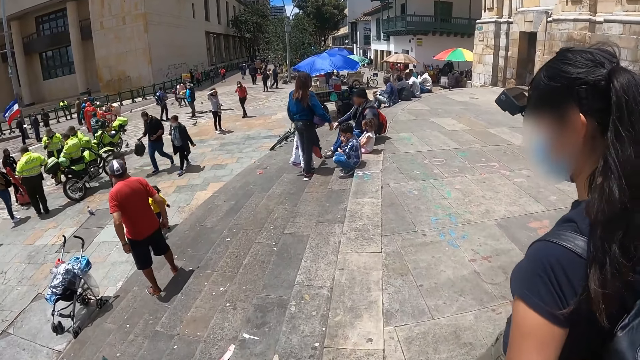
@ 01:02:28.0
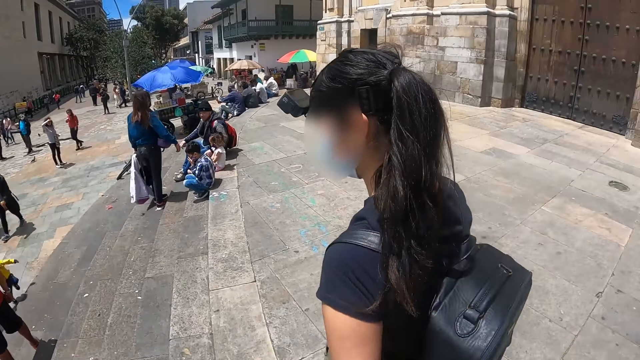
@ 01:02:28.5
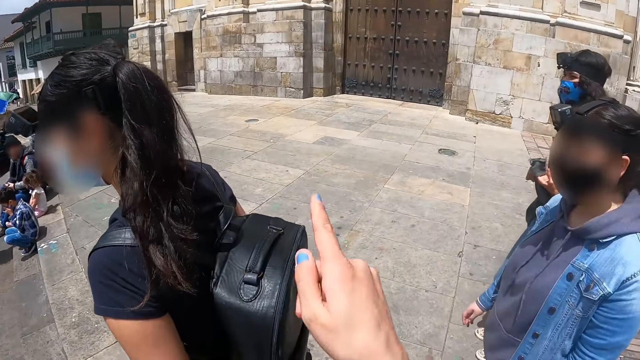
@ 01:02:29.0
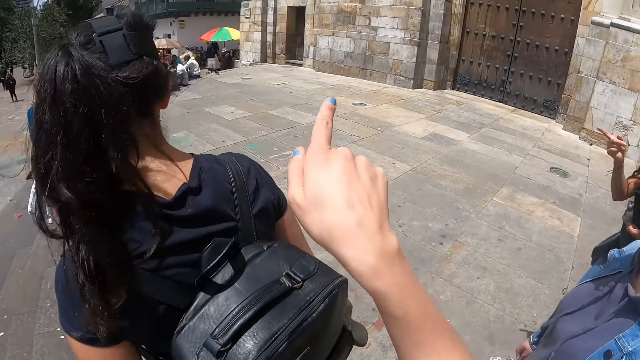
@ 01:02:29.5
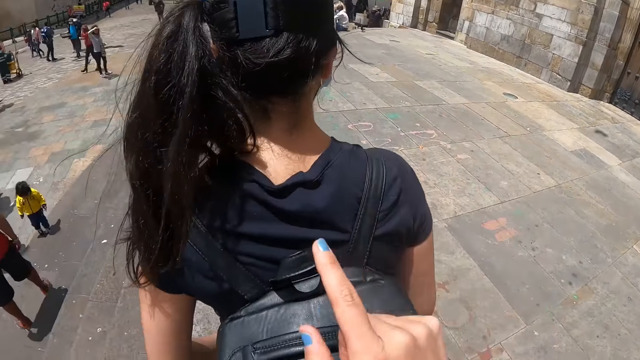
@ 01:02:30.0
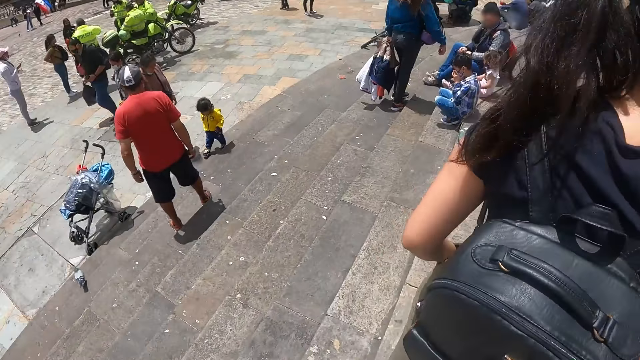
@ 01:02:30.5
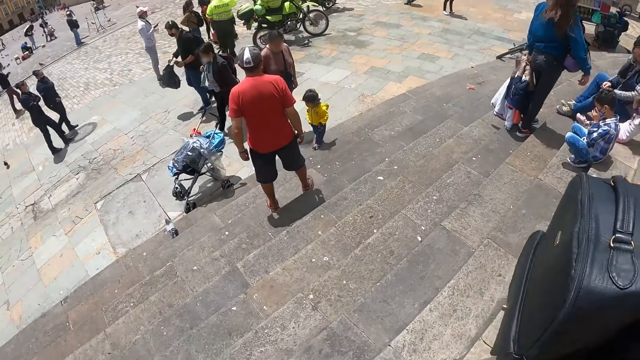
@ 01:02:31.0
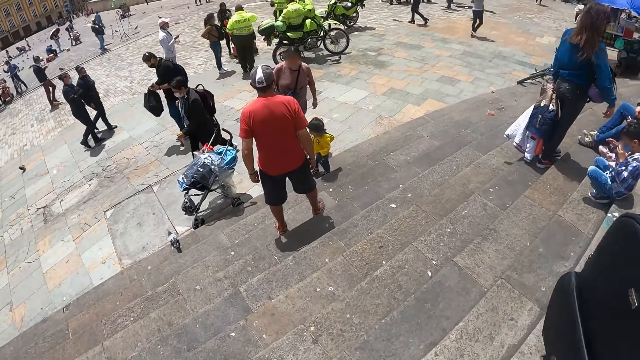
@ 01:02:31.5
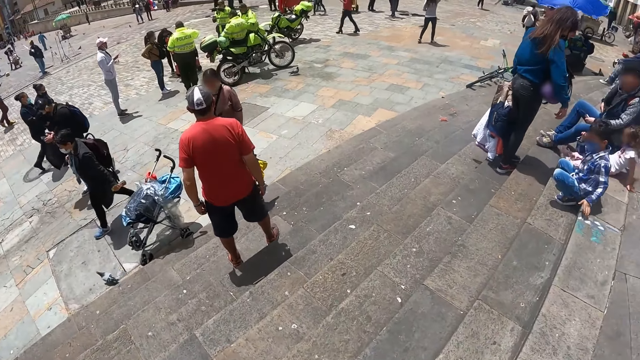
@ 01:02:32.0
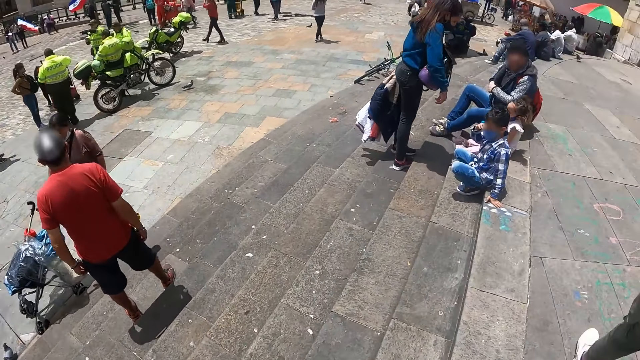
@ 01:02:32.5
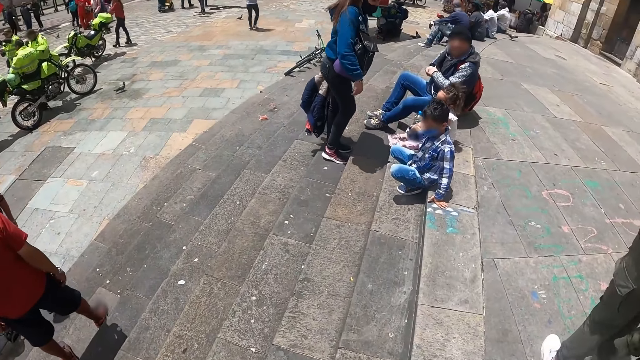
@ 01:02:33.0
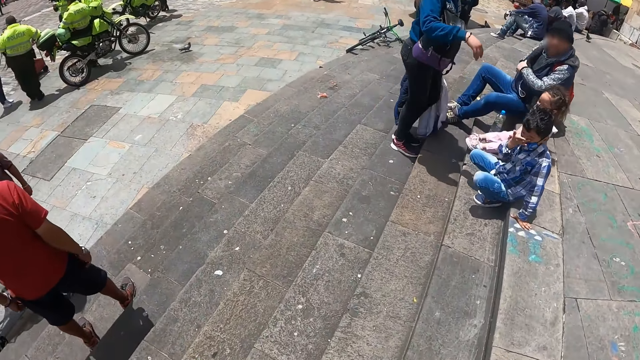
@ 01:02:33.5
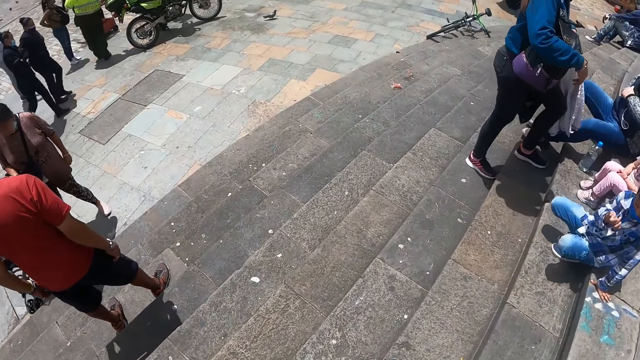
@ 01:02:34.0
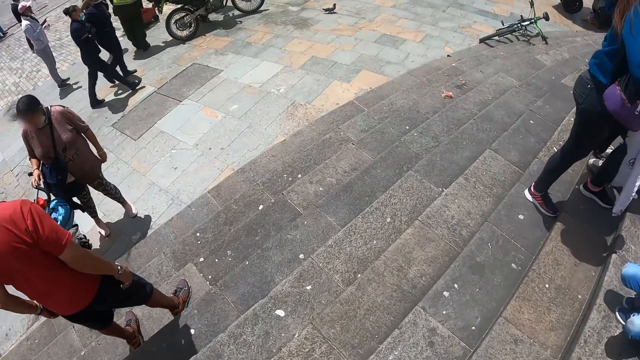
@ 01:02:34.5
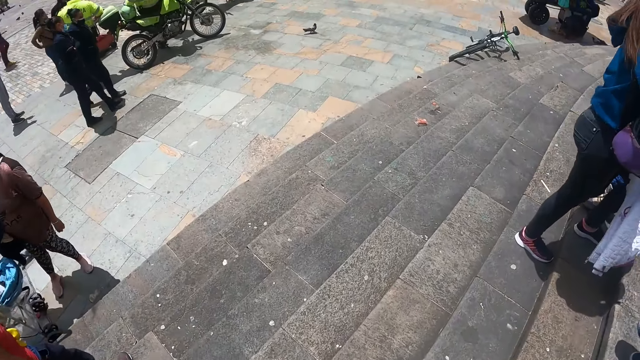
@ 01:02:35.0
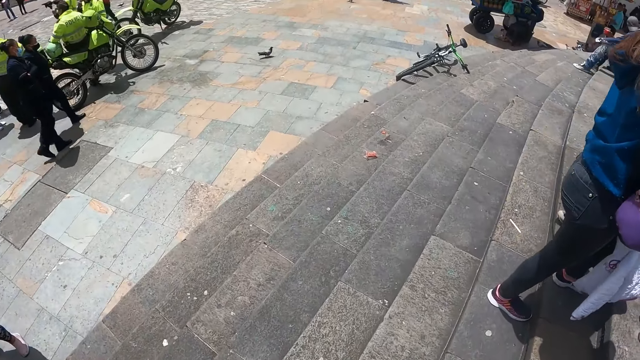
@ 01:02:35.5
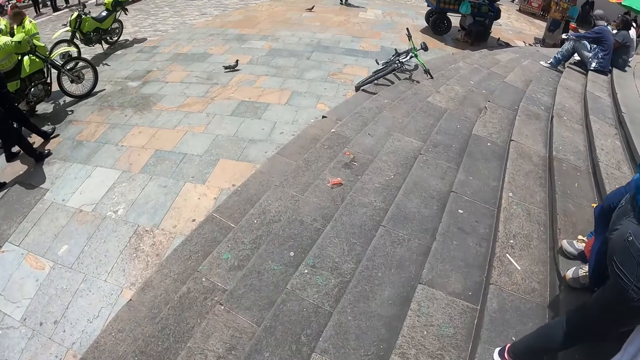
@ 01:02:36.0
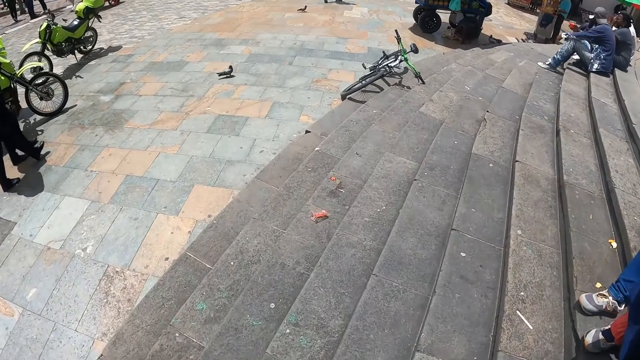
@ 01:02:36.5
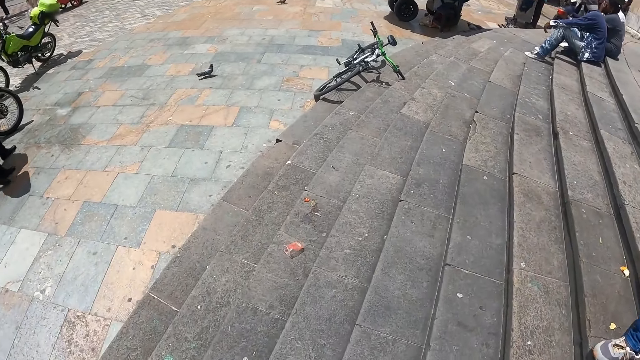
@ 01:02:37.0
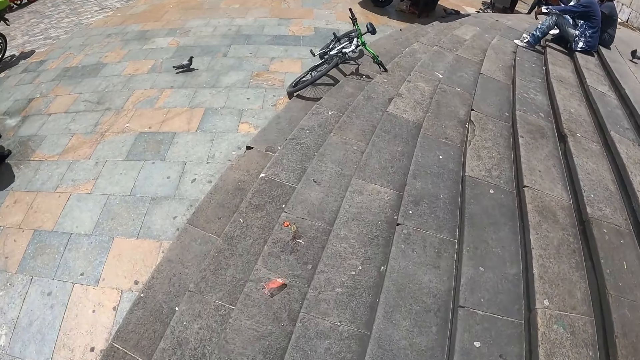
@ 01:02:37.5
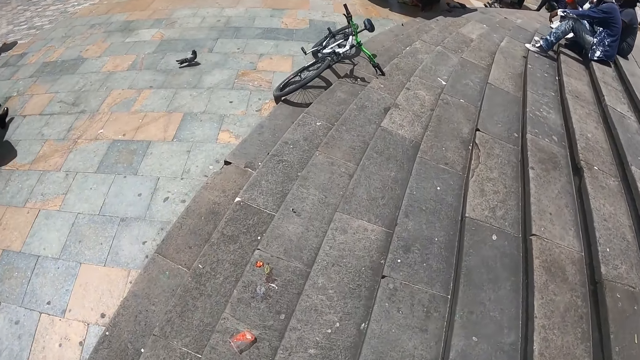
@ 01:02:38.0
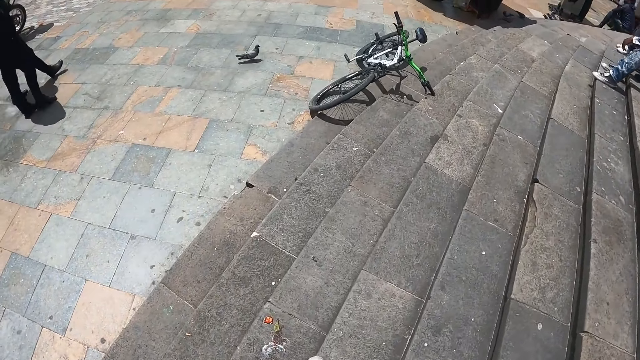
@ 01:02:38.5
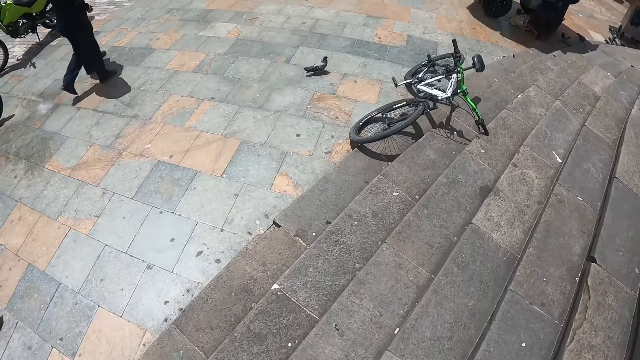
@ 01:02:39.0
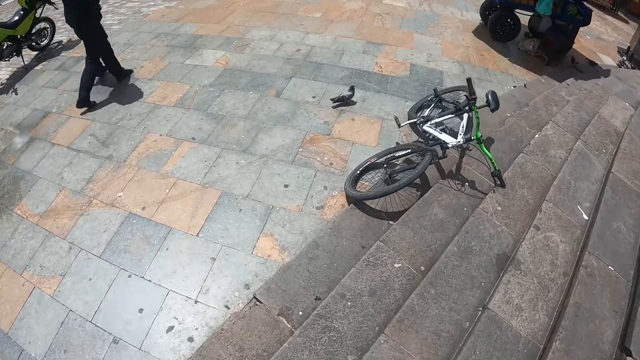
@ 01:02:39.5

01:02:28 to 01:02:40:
The camera wearer moves the hand. They walk down the stairs.

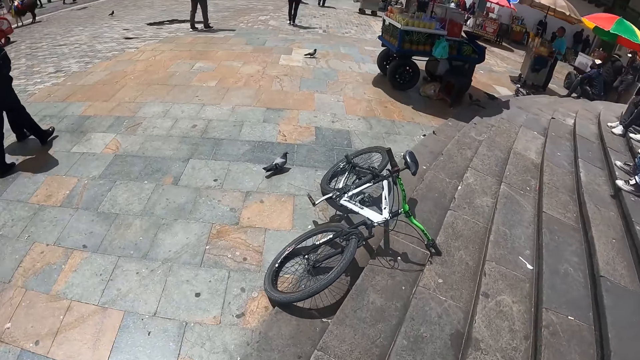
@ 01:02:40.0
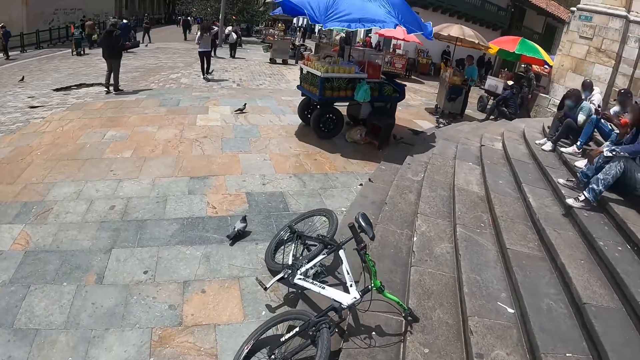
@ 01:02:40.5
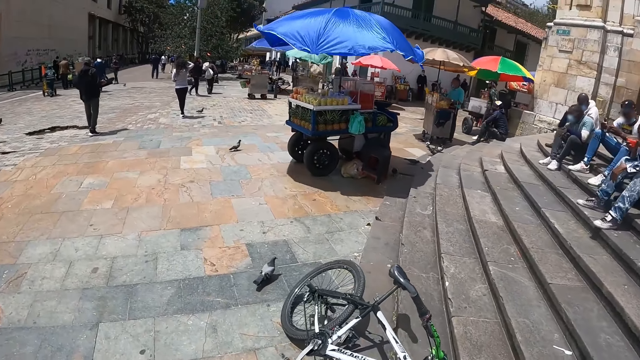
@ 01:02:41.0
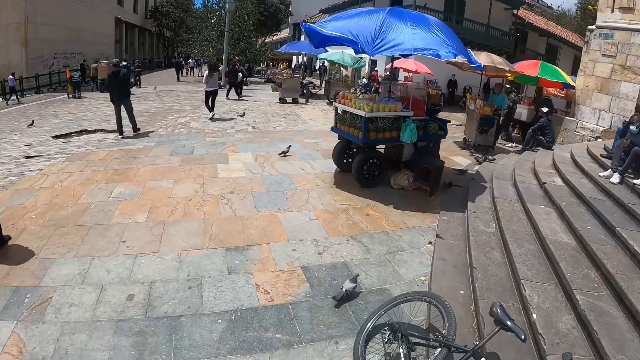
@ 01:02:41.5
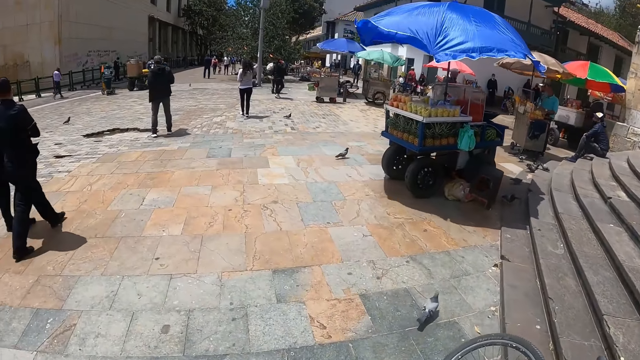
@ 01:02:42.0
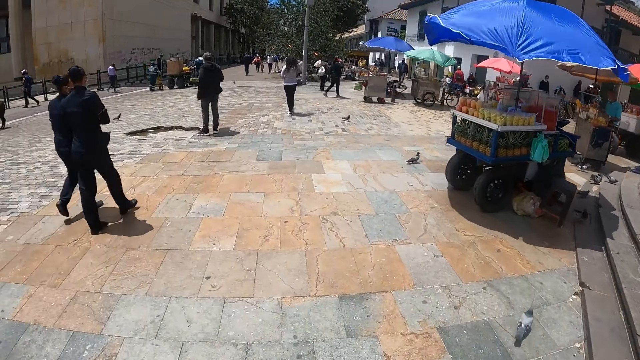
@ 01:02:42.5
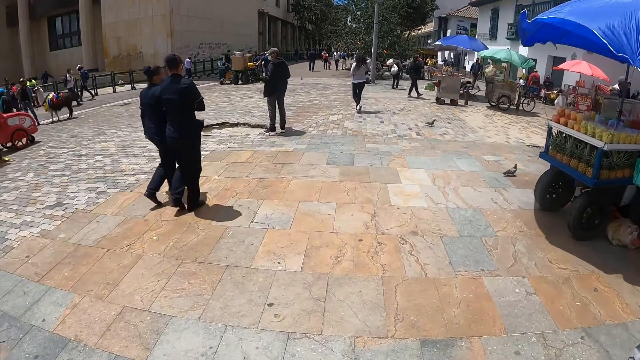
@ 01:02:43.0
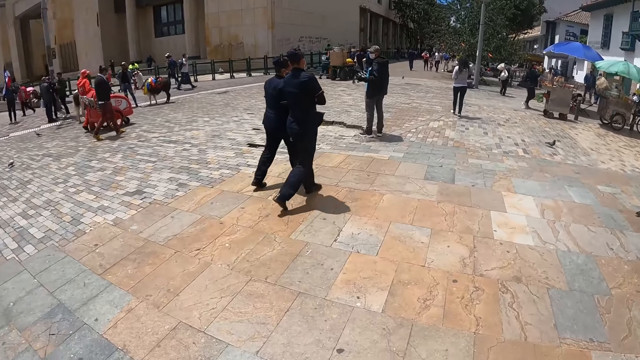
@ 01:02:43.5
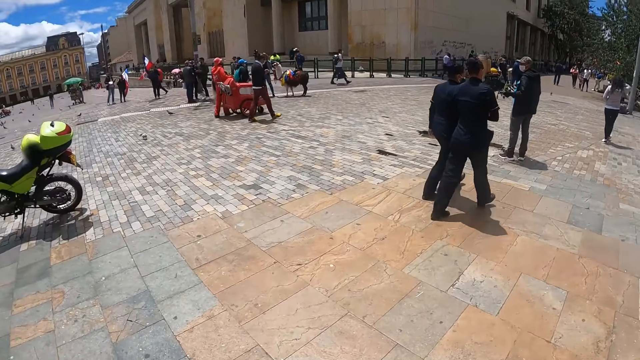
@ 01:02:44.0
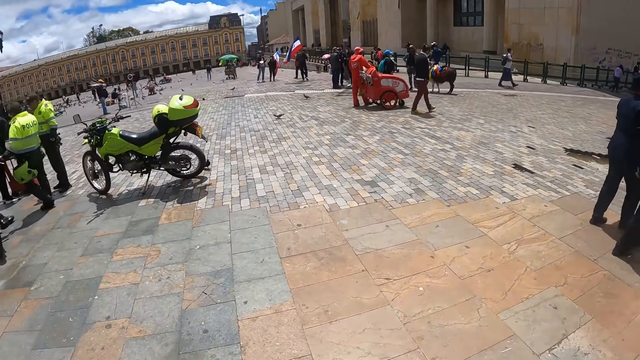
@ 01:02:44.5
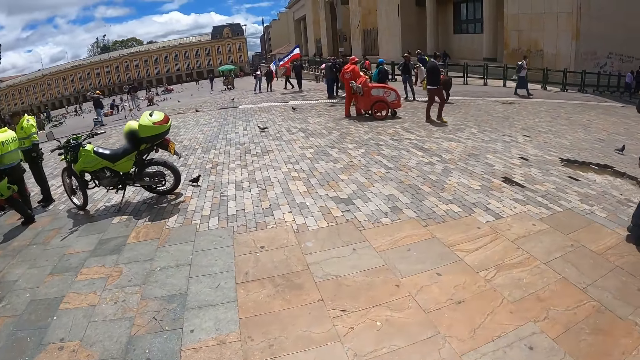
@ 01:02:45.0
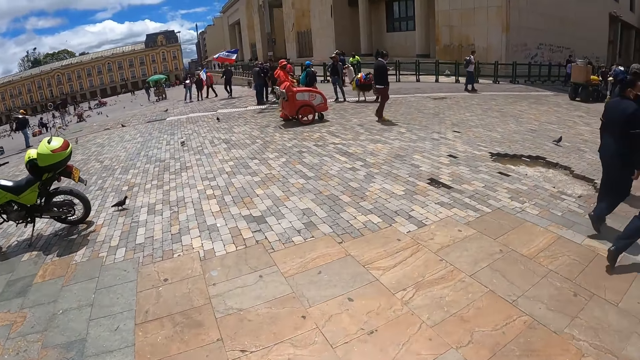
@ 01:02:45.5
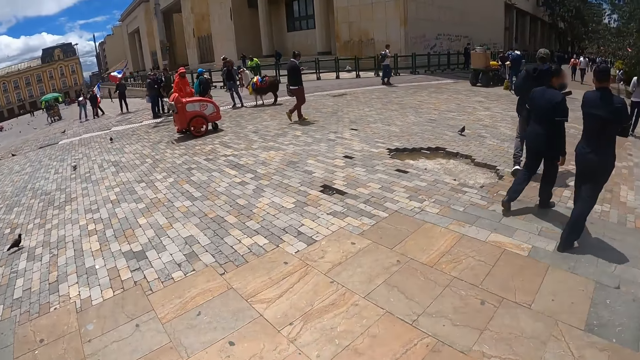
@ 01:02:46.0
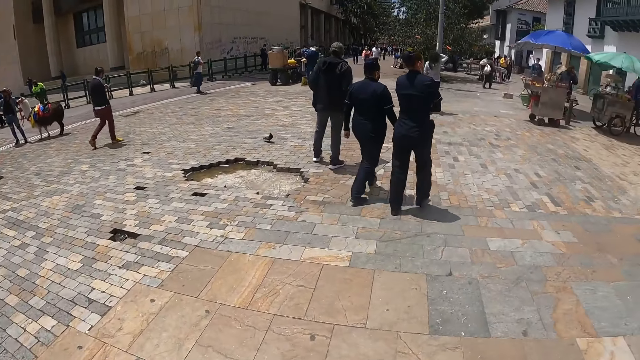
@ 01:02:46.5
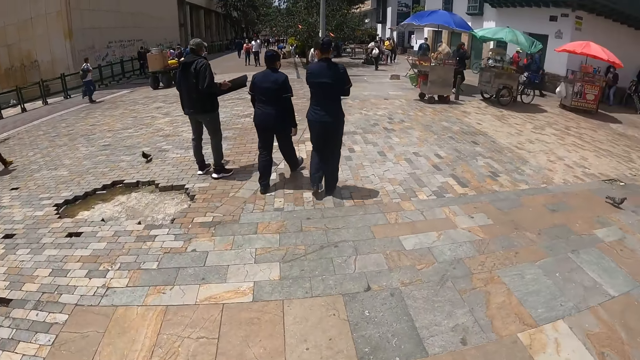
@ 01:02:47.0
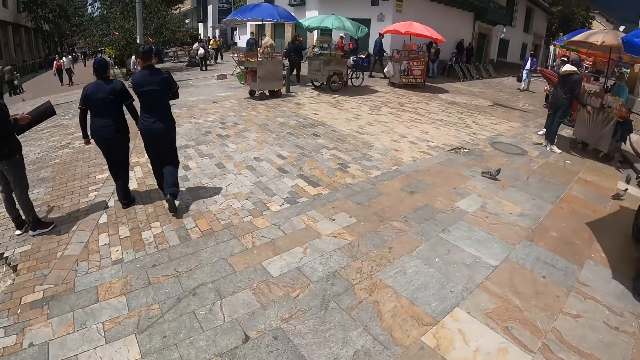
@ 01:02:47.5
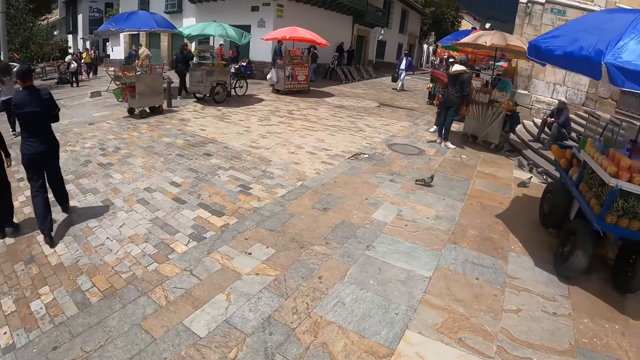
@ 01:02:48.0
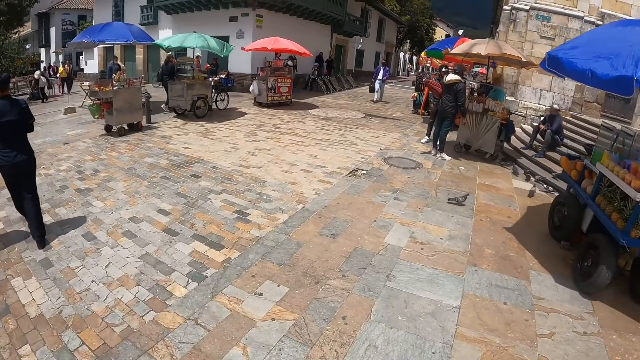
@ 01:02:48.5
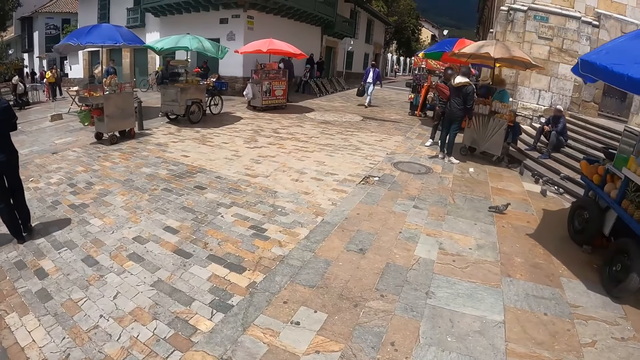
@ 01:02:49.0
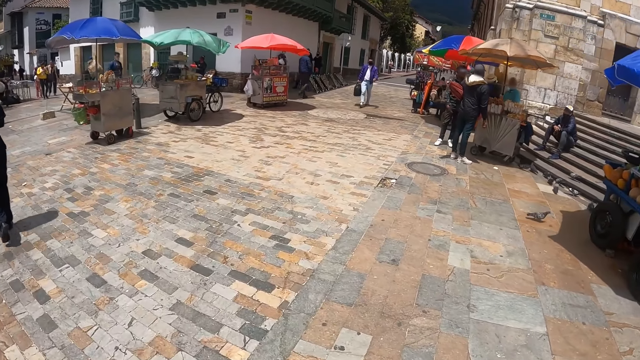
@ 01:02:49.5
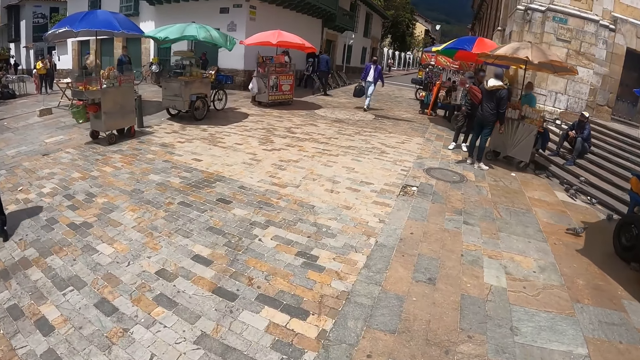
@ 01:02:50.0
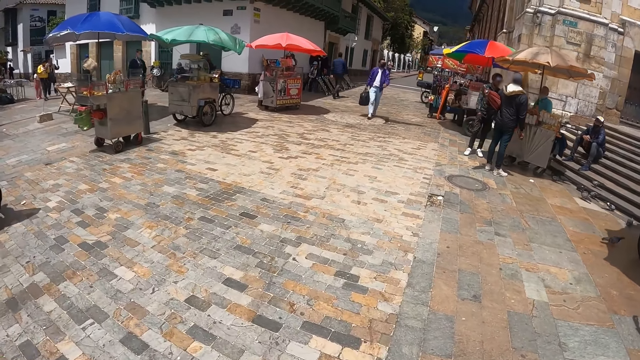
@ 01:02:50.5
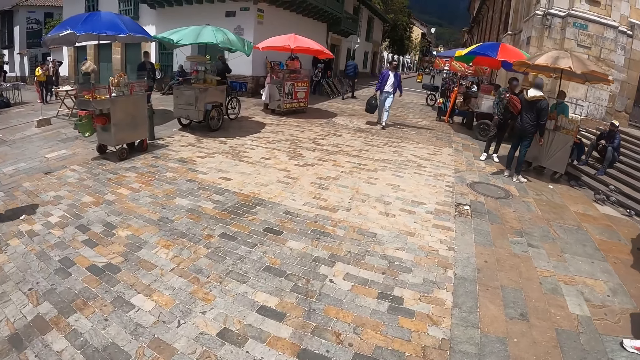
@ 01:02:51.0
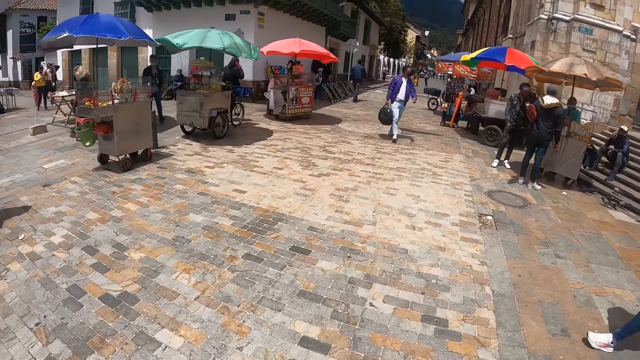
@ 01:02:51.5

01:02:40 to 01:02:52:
The camera wearer walks along the street. They look around the street.
